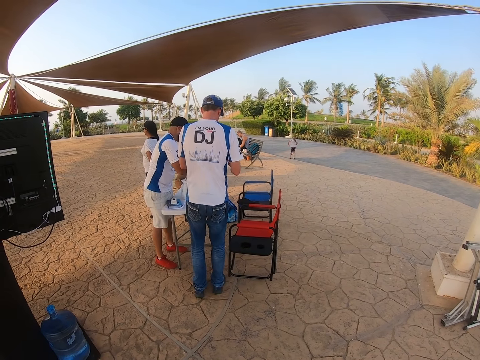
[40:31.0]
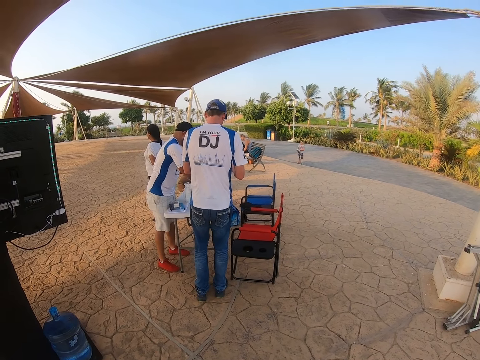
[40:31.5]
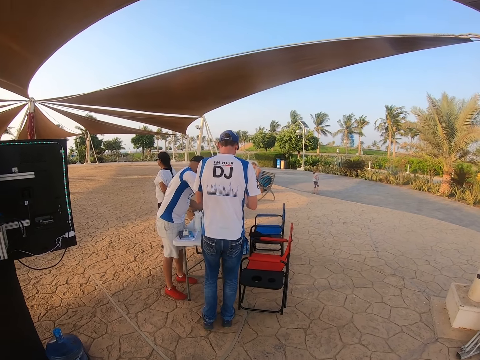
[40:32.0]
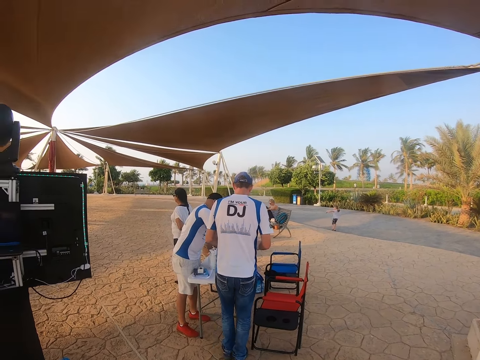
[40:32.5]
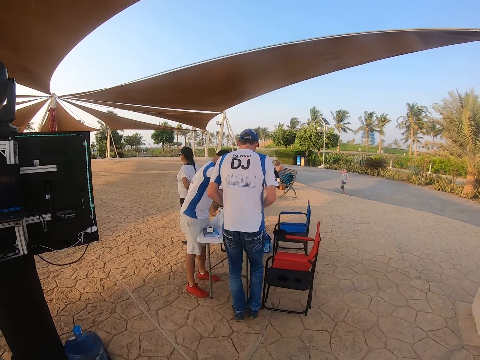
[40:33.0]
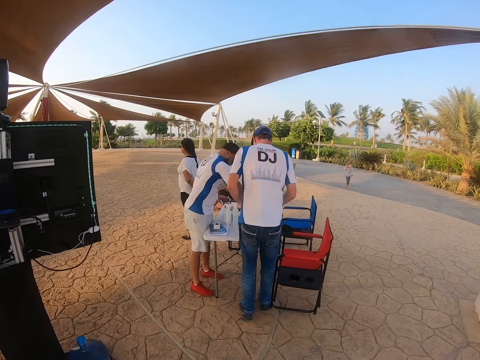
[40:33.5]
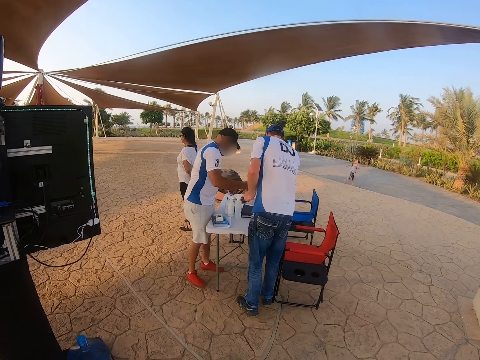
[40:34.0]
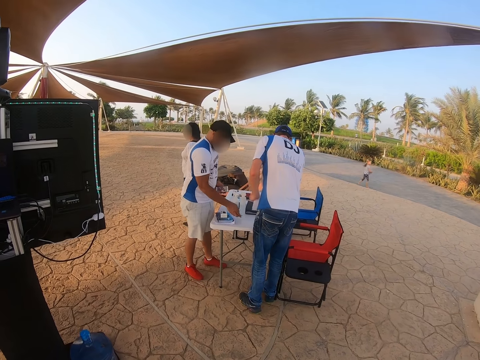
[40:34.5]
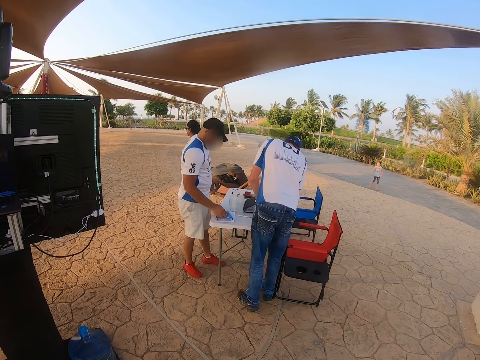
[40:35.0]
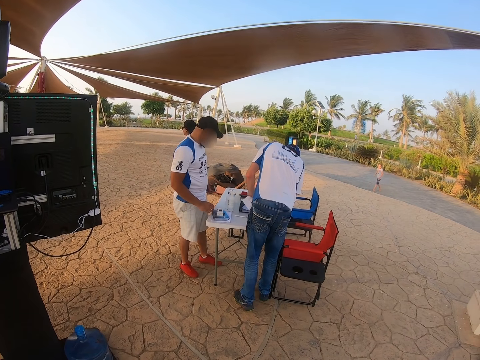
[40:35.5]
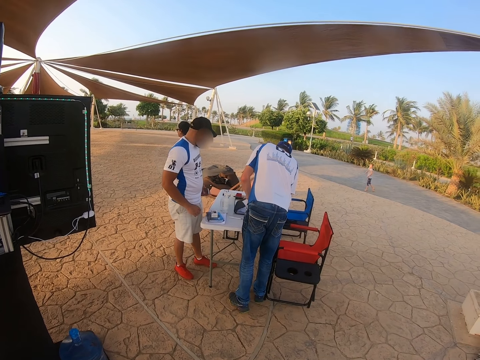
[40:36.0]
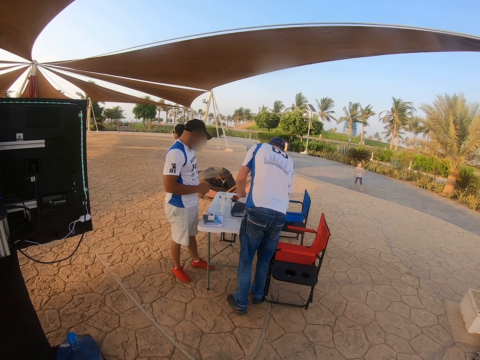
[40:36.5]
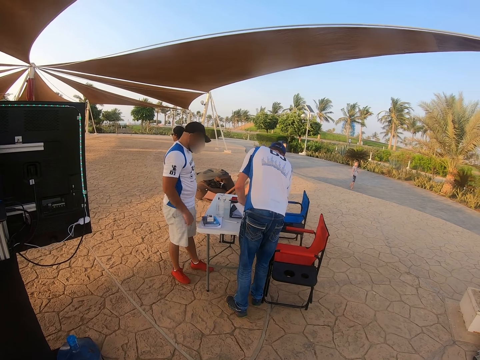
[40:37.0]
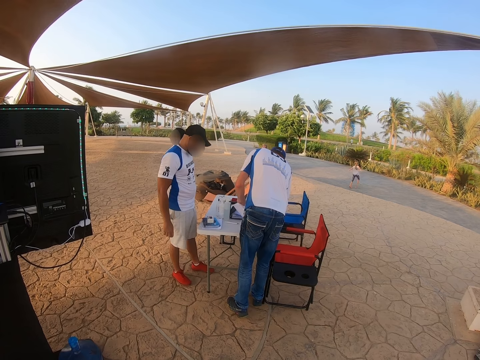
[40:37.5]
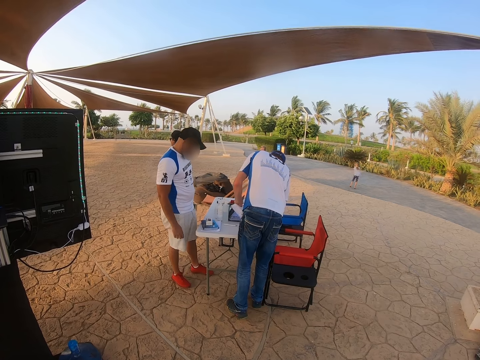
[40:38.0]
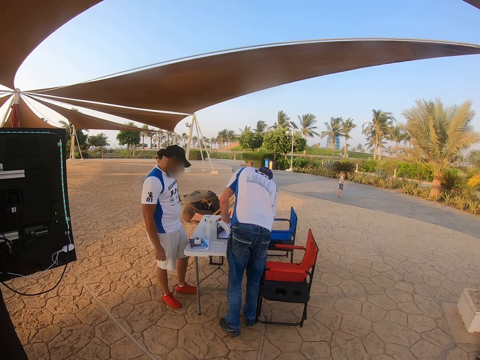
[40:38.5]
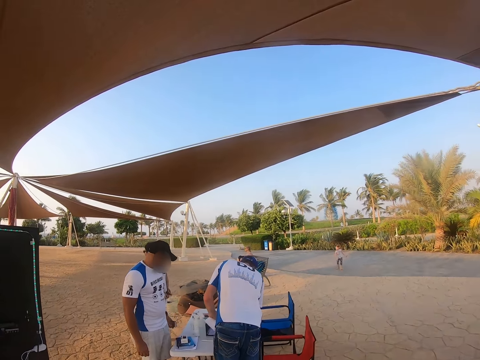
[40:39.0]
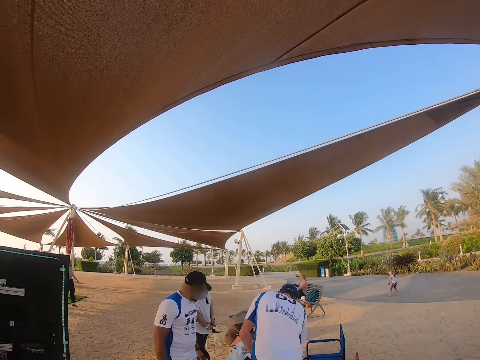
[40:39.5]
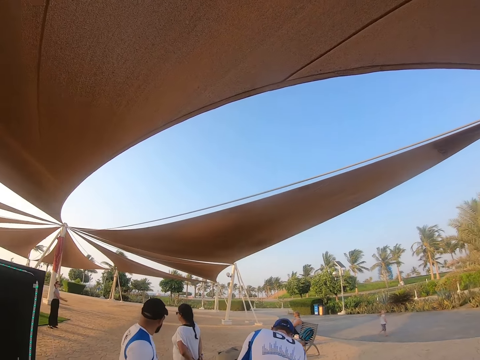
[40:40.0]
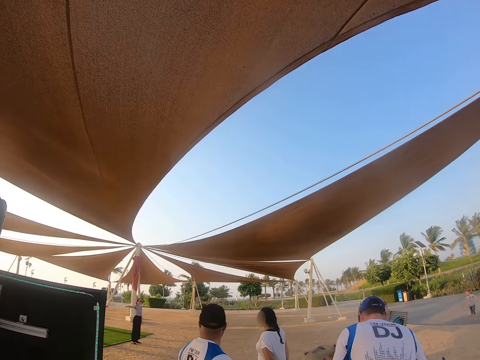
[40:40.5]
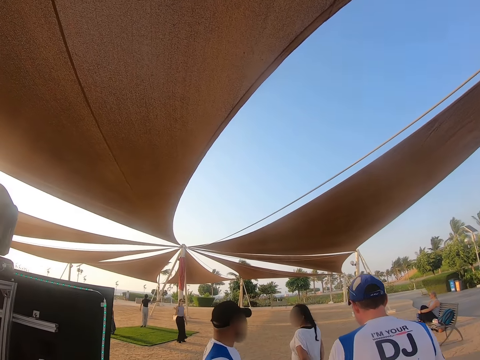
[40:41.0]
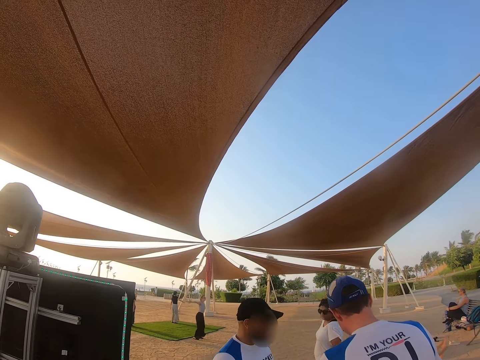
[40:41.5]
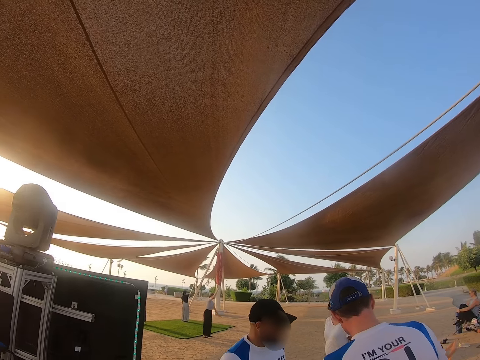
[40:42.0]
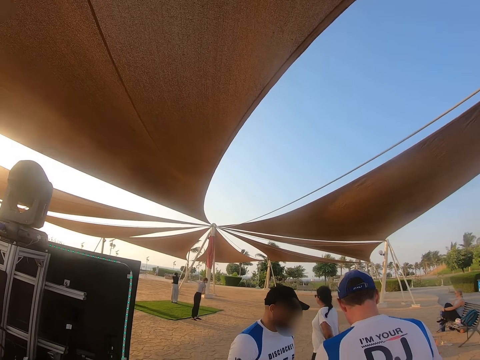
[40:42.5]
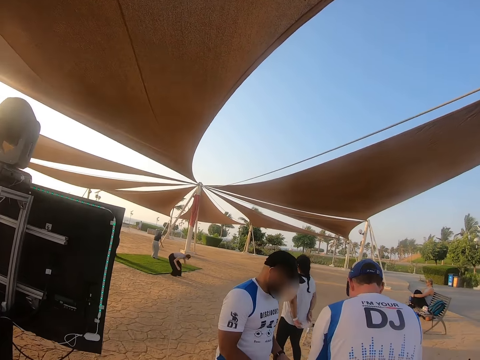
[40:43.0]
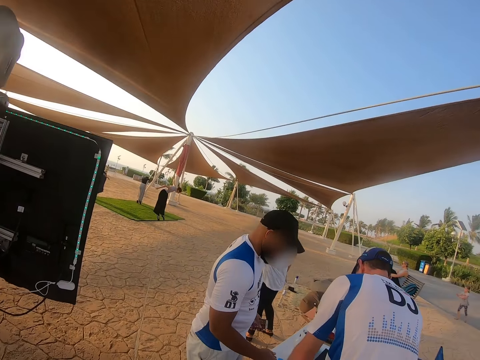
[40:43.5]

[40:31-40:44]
The camera wearer moves forwards. They walk towards the man and another man.

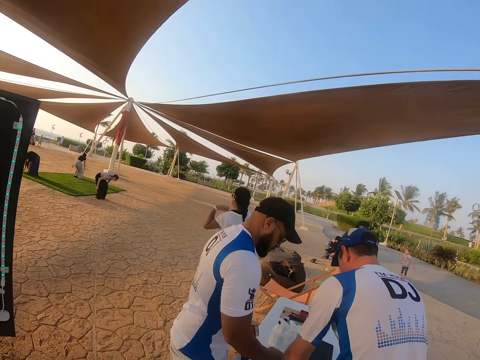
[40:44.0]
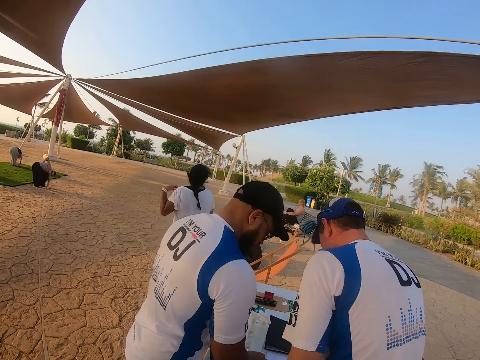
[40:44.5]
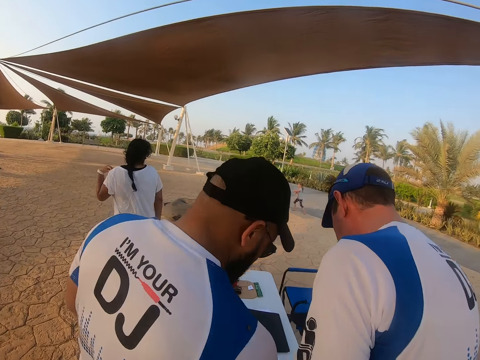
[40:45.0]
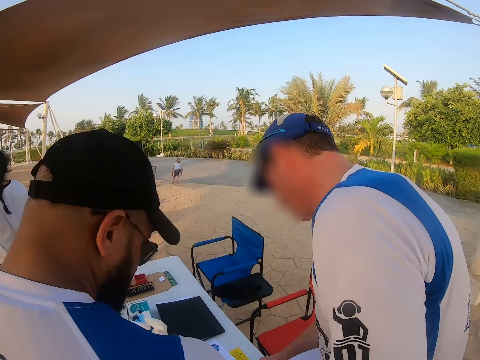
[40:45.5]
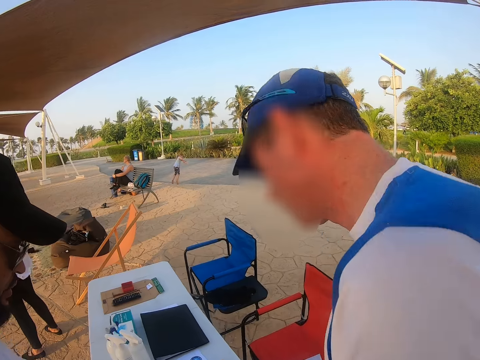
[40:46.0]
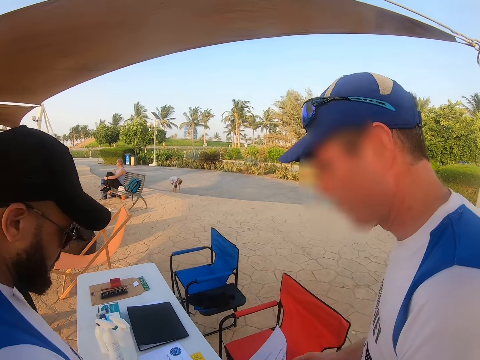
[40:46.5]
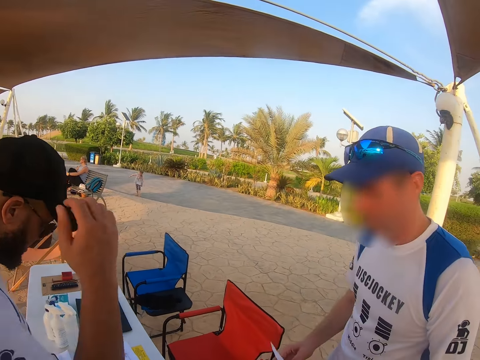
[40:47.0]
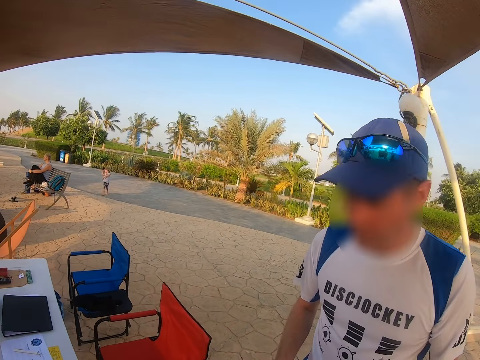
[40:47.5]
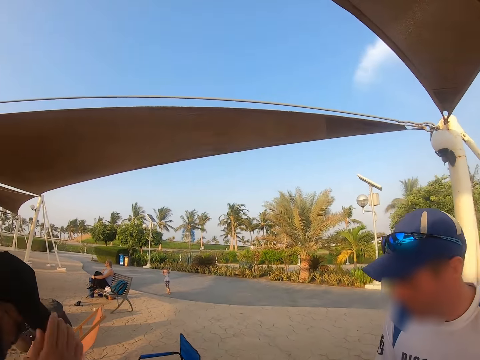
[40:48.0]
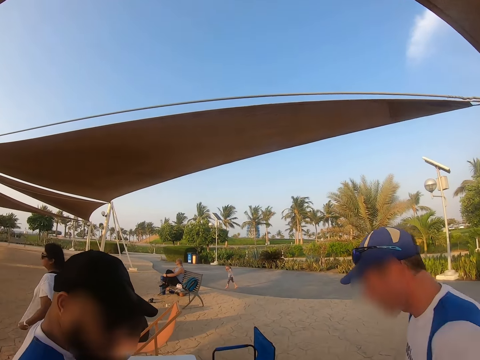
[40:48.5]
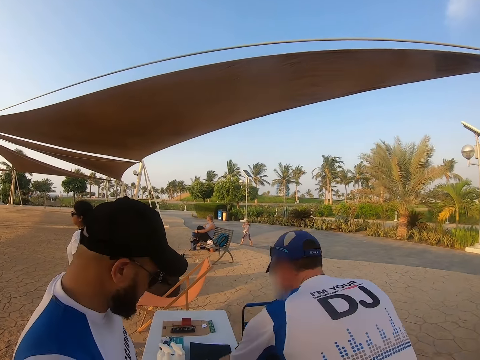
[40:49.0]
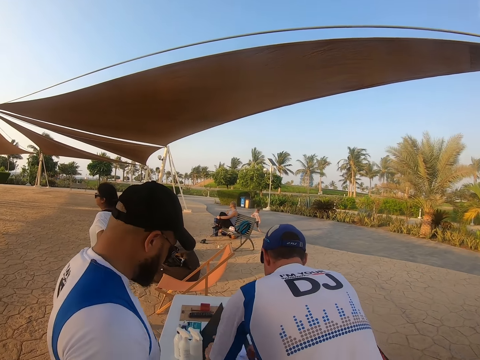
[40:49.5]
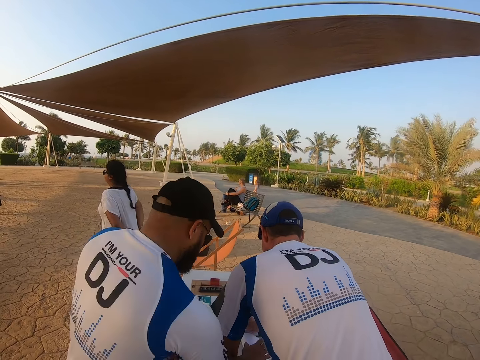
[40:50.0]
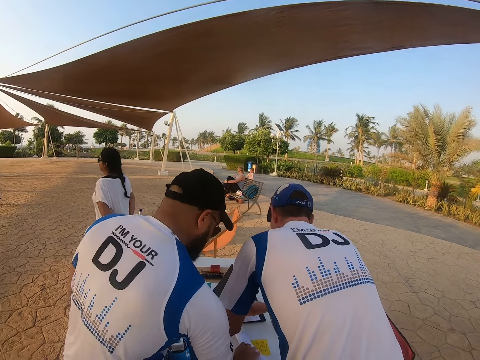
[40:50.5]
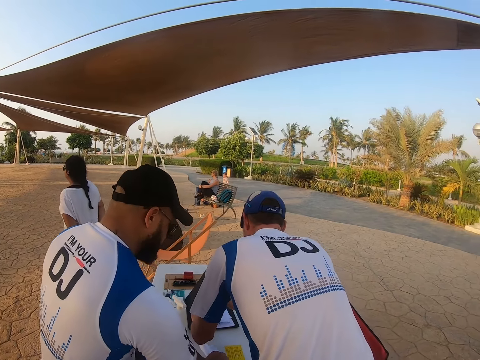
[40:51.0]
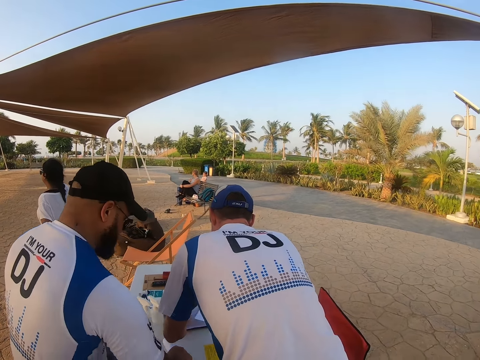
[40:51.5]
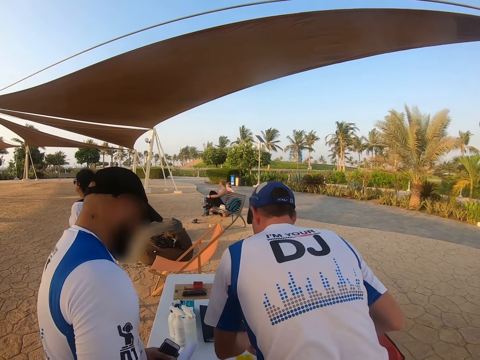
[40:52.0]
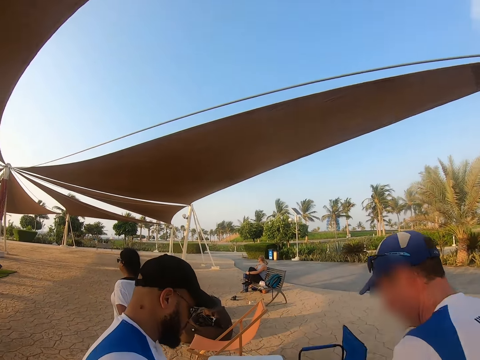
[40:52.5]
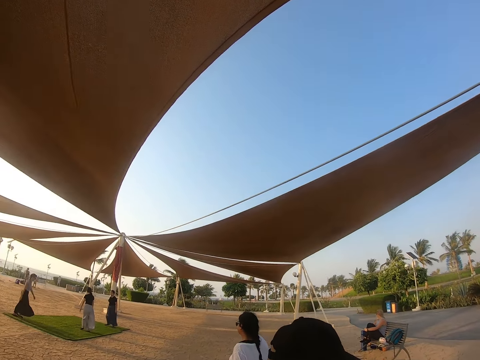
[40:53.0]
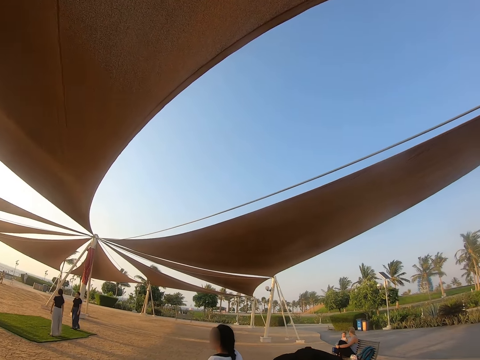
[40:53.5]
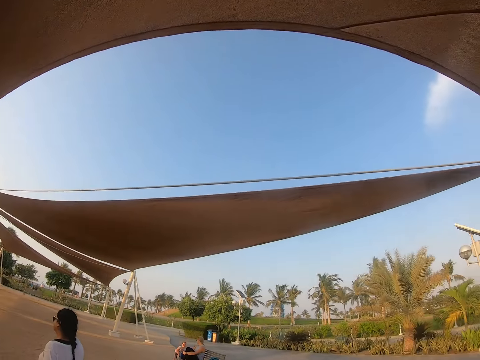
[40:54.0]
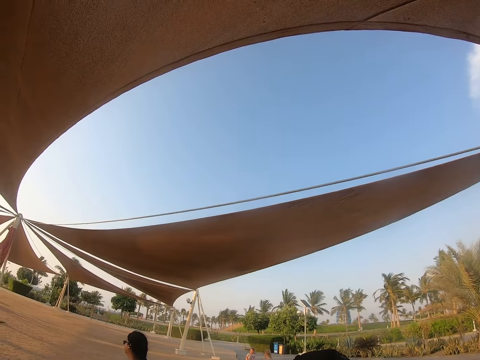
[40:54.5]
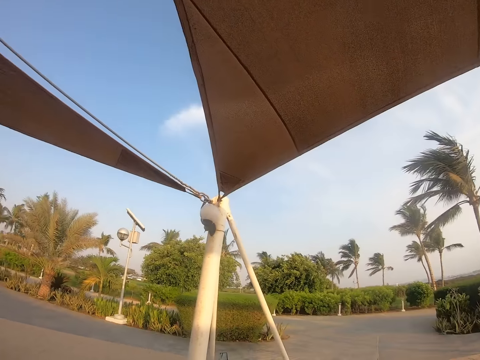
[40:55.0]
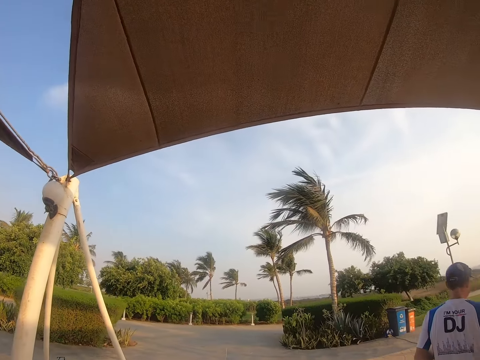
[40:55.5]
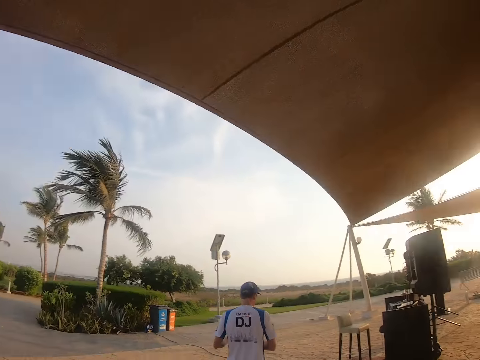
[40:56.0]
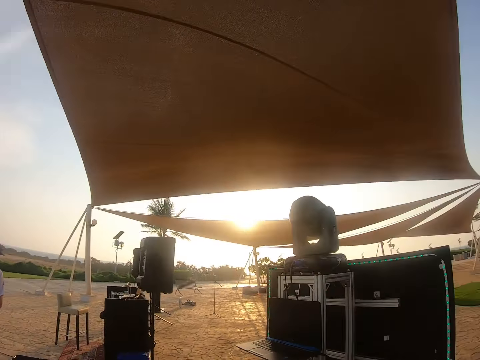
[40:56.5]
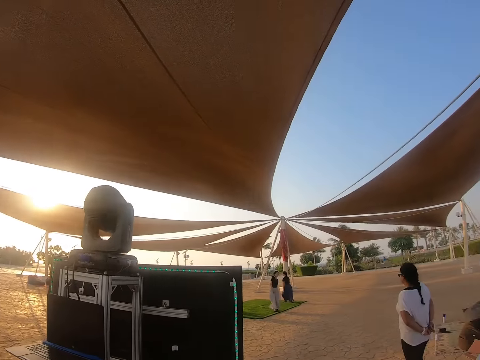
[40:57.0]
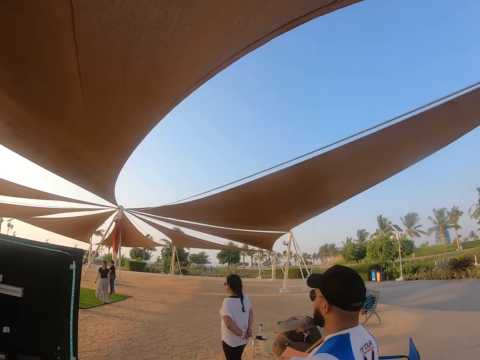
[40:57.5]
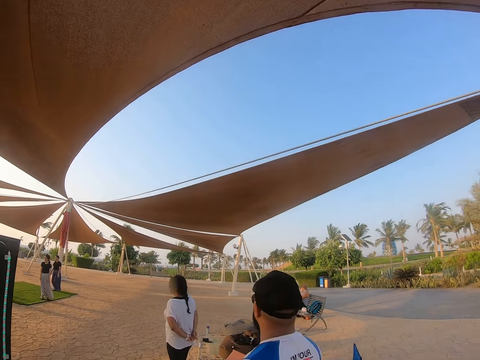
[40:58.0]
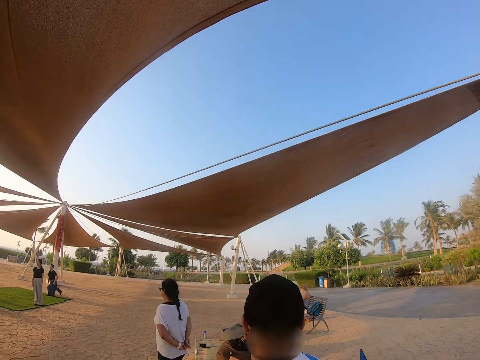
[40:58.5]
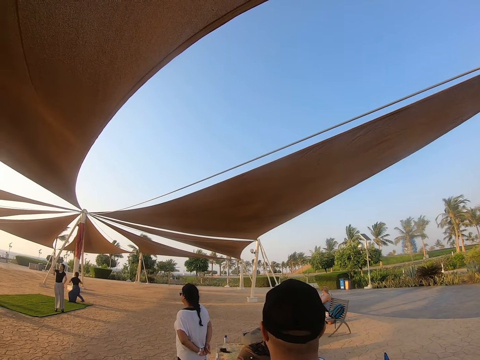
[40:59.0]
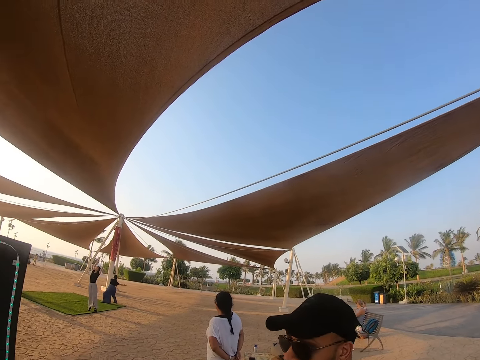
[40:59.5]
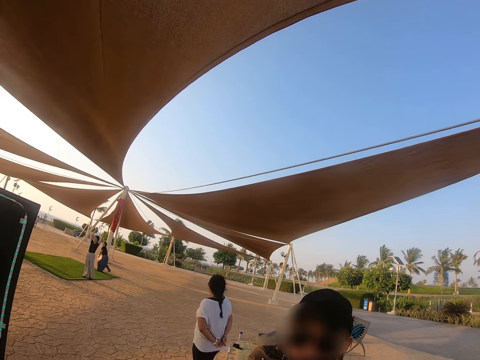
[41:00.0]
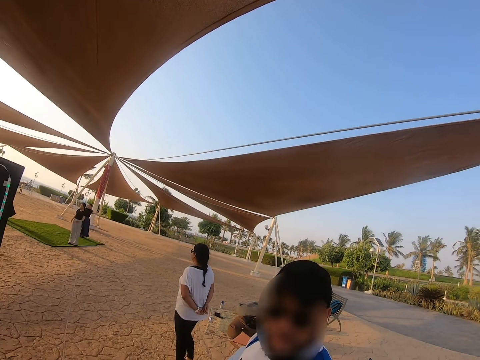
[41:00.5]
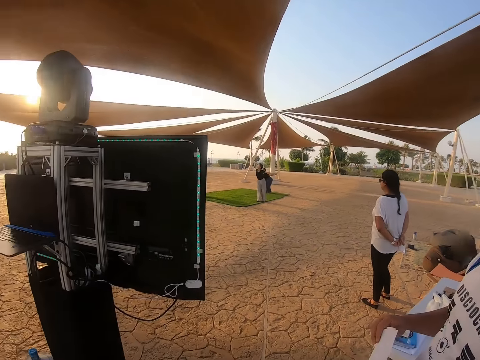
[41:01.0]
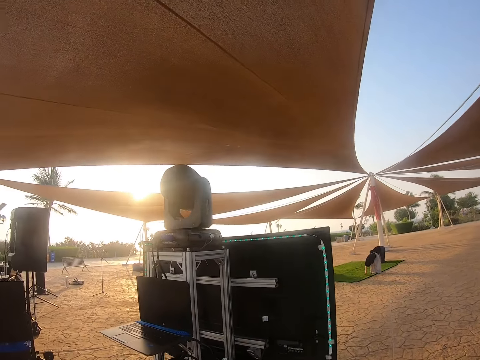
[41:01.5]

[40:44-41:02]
The camera wearer stands between a man and another man. They look around. They look around the sky. They converse to the first man.
